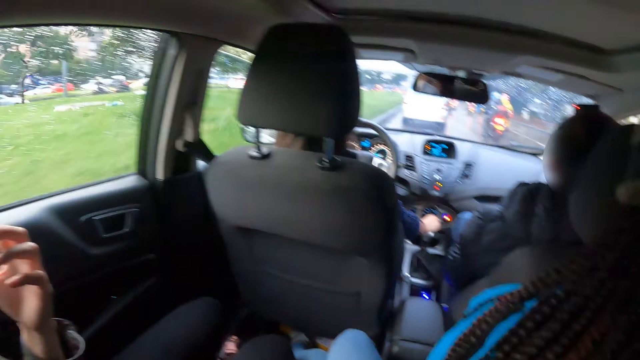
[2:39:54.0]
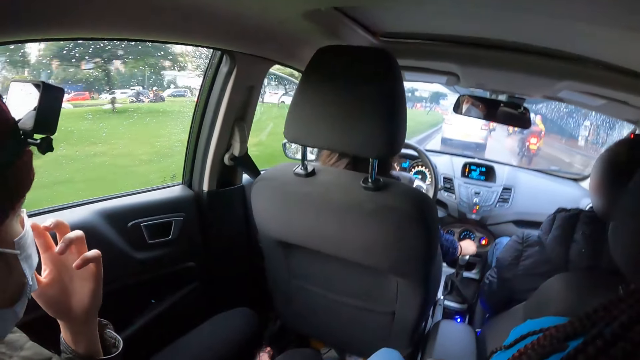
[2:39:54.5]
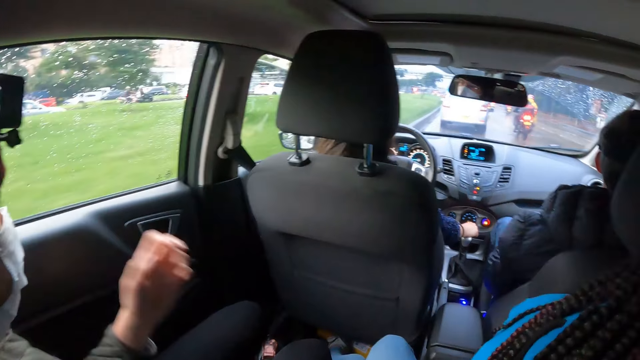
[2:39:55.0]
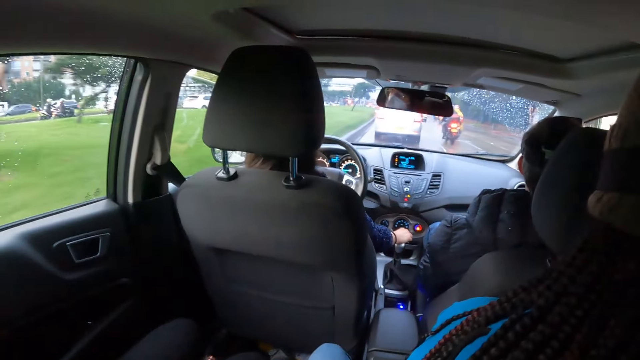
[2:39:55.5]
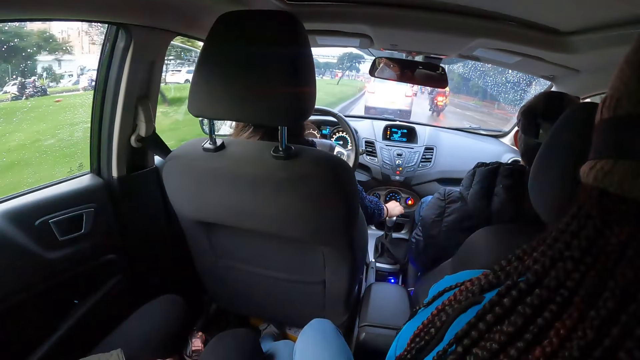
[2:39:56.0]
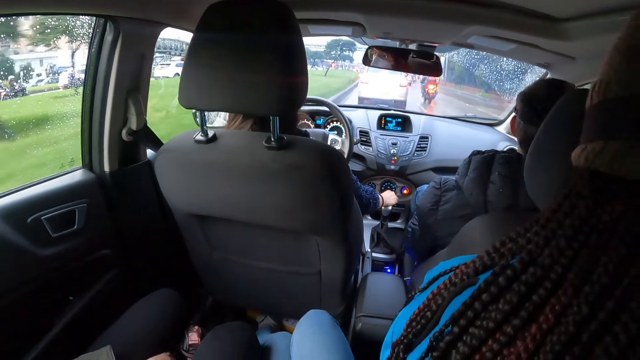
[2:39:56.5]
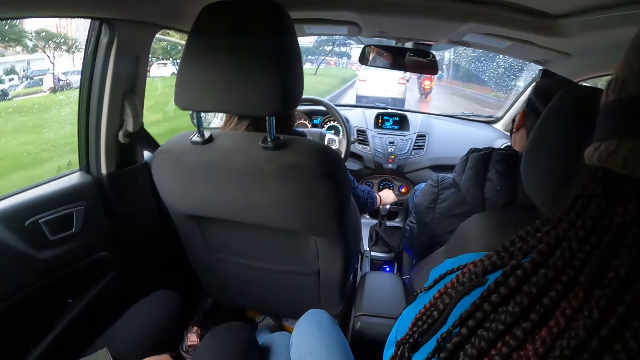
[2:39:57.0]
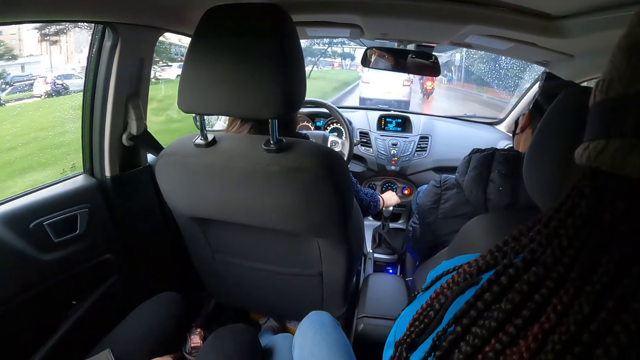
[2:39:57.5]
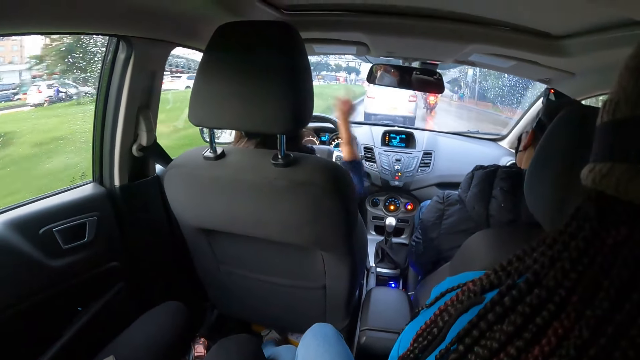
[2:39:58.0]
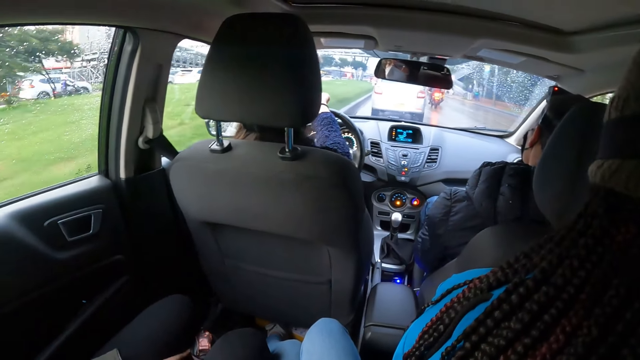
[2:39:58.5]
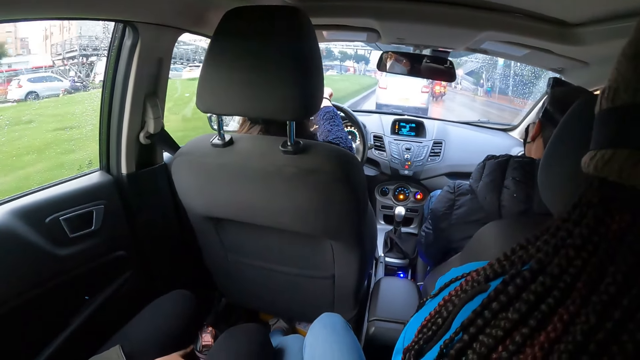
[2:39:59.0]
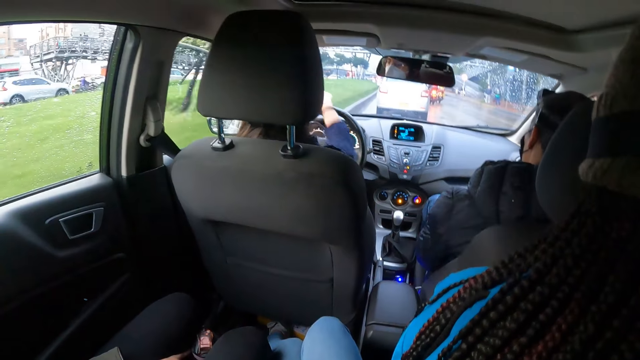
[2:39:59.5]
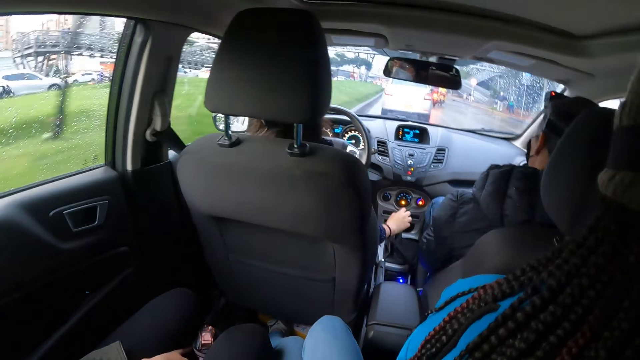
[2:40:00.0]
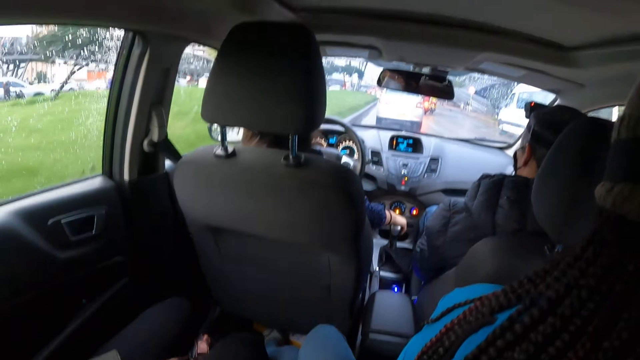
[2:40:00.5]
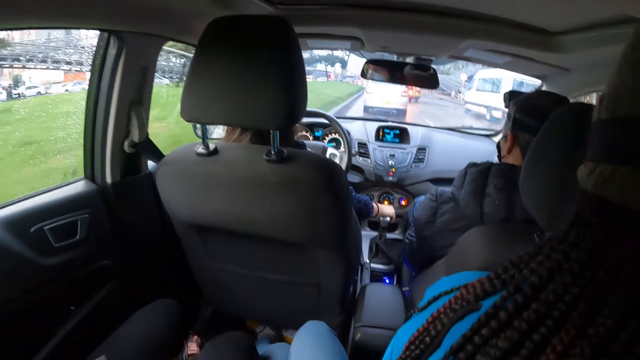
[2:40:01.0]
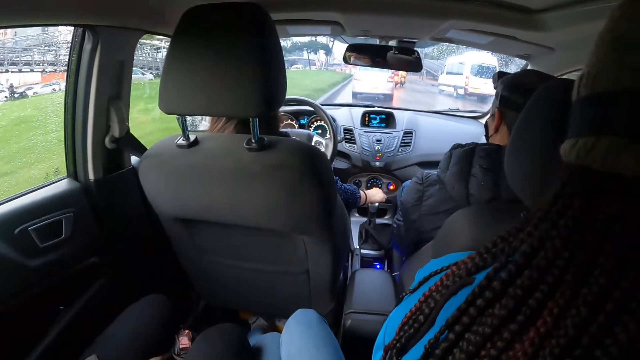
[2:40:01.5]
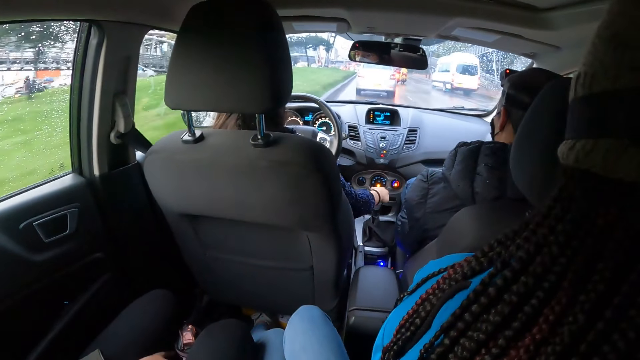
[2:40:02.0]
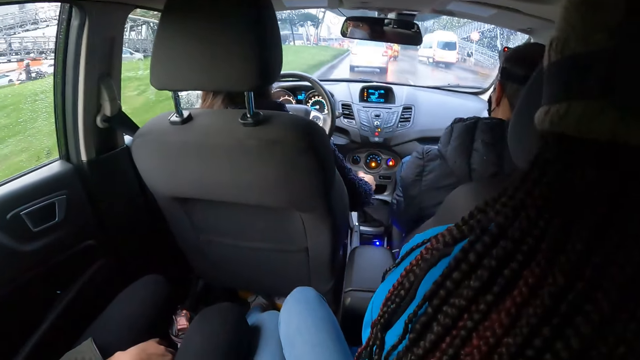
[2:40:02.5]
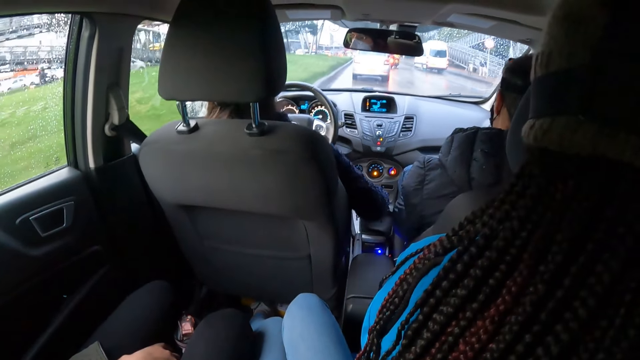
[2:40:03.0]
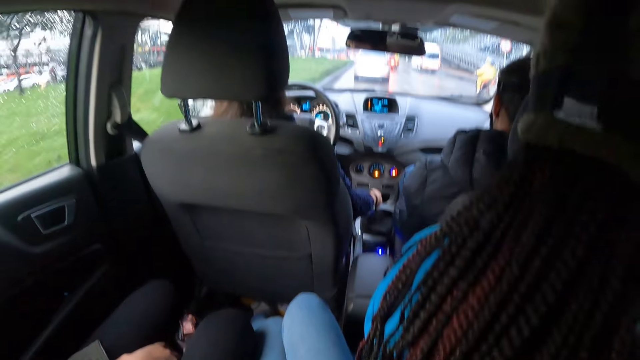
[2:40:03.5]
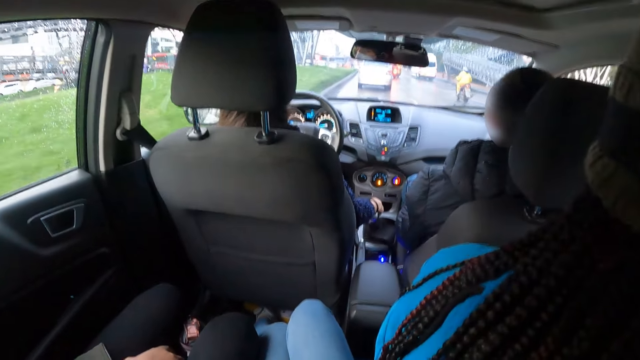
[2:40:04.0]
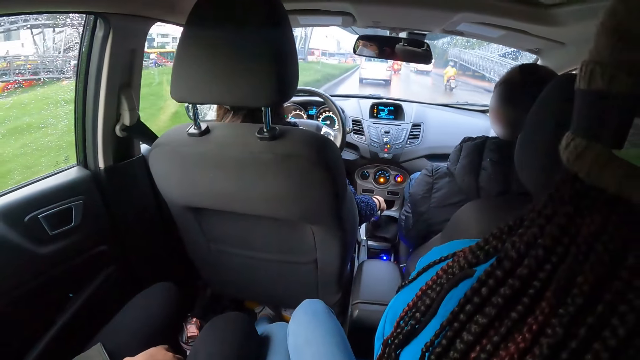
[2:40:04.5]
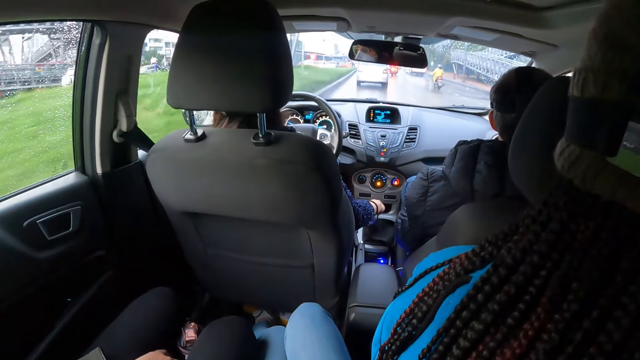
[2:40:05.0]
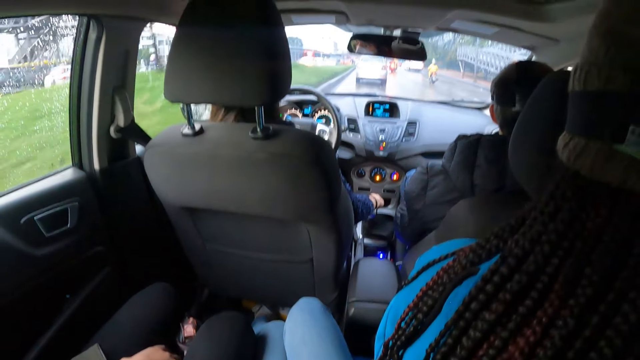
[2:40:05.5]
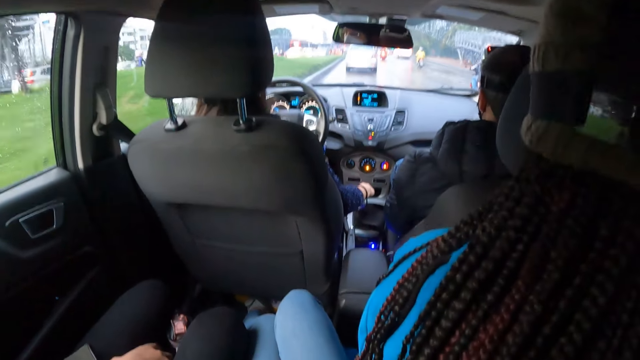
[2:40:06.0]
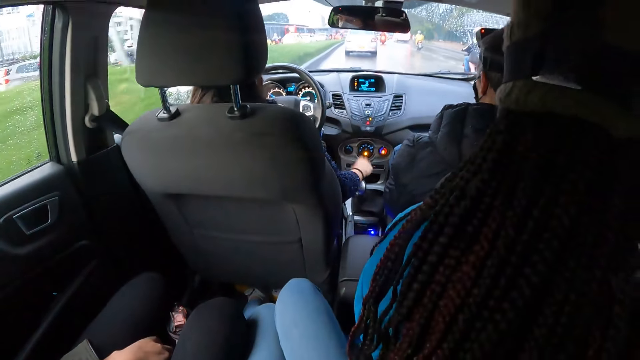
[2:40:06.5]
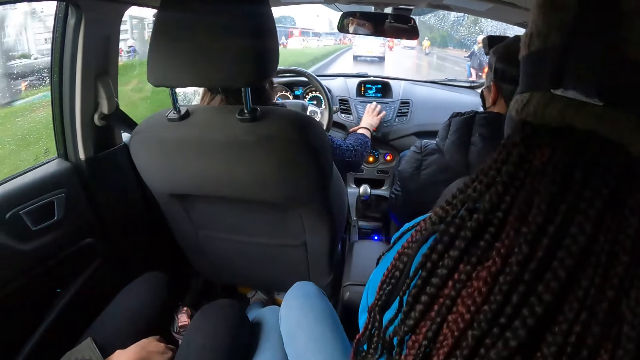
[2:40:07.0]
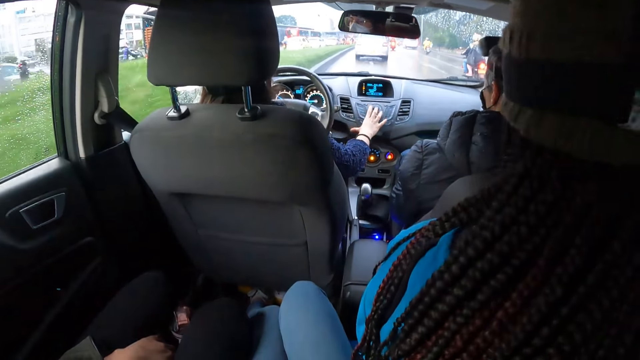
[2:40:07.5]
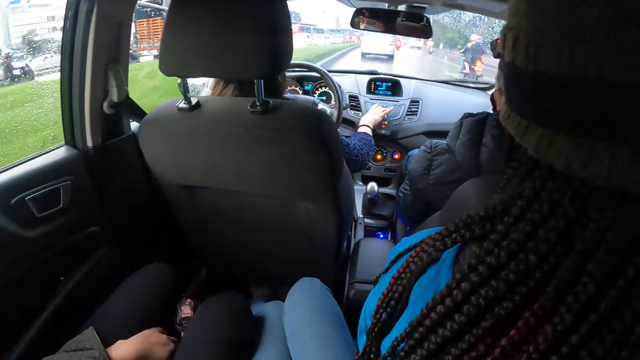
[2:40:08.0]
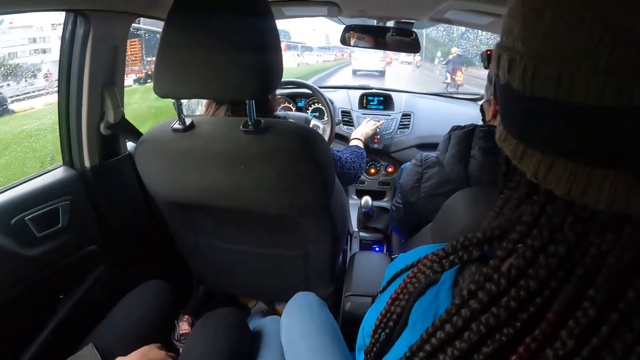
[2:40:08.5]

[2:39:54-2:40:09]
The woman drives the car. She holds the car steering with her right hand. She places her right hand on the car gear. She adjusts the gear of the car with her right hand. She drives the car. She operates the stereo set on the car dashboard with her right hand. She touches the car with the right hand.

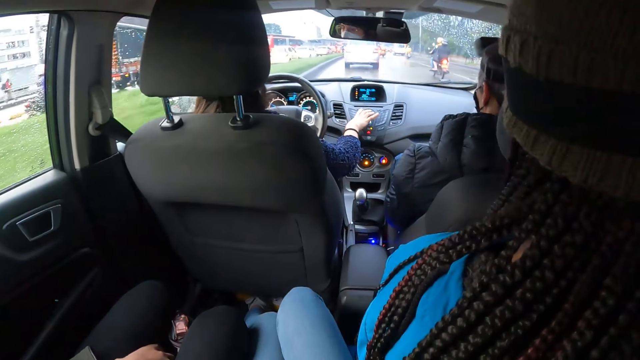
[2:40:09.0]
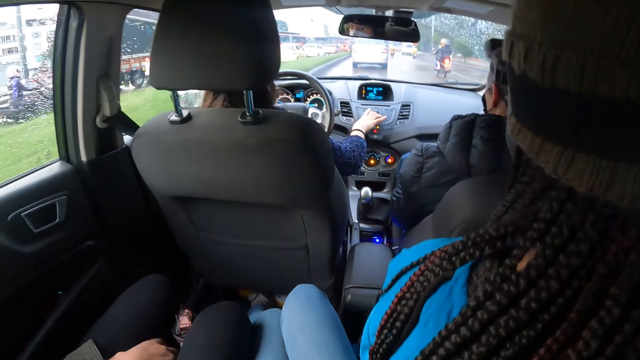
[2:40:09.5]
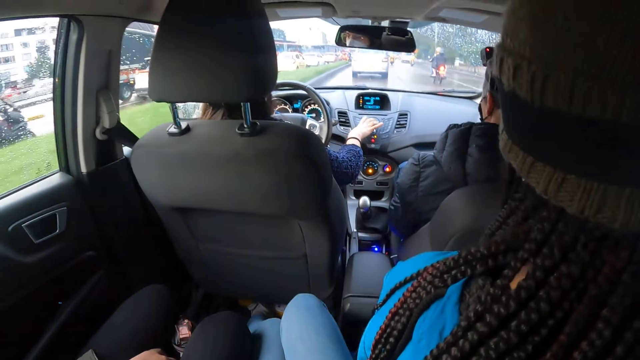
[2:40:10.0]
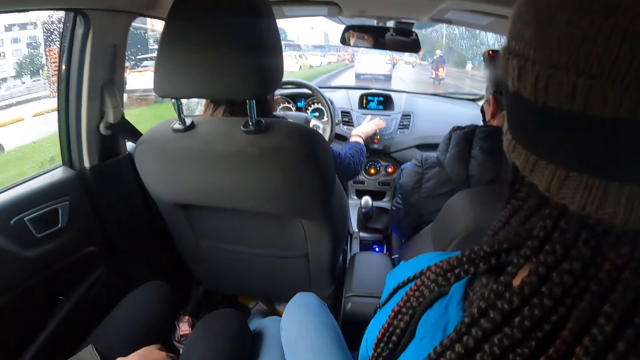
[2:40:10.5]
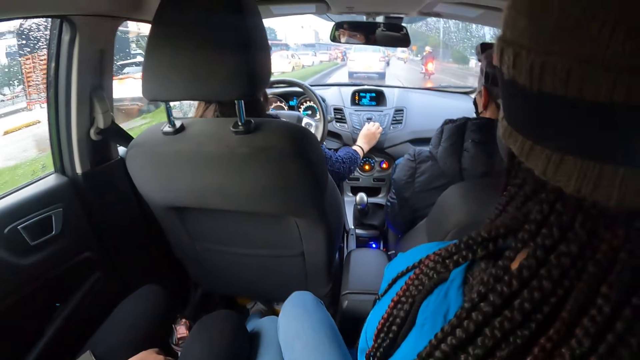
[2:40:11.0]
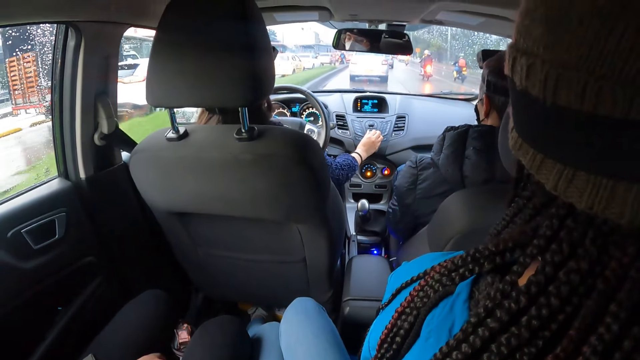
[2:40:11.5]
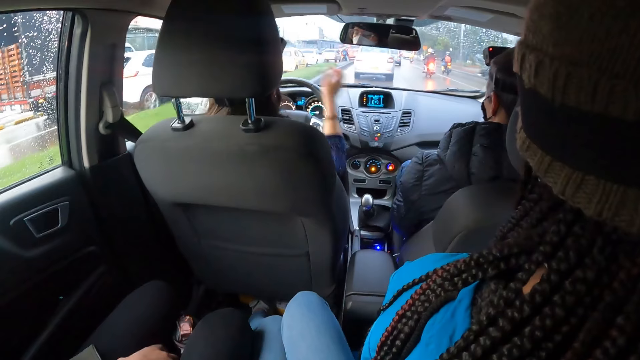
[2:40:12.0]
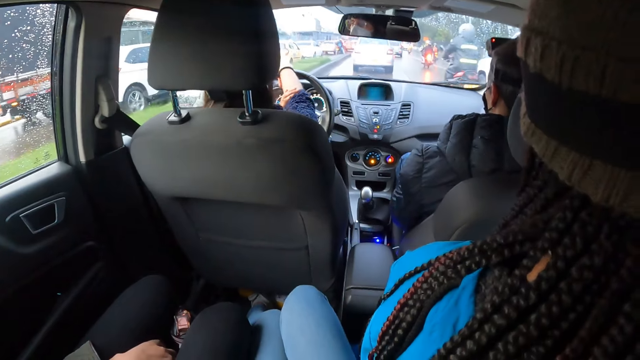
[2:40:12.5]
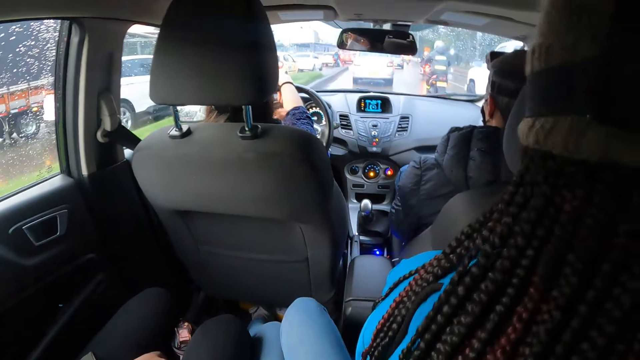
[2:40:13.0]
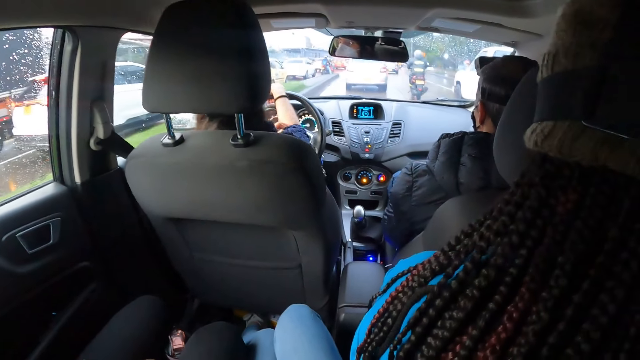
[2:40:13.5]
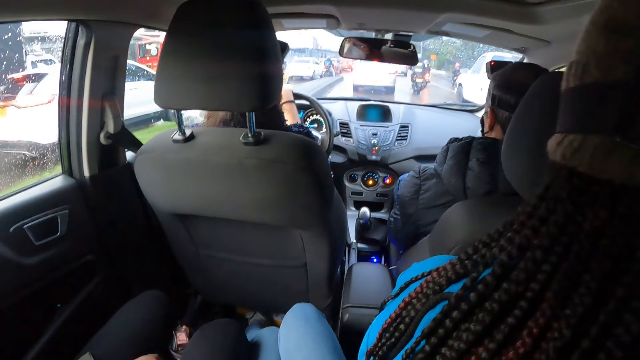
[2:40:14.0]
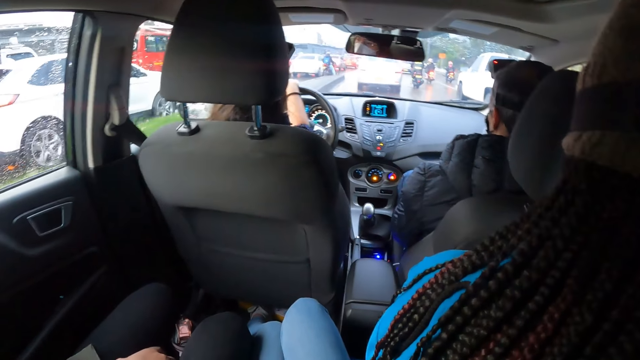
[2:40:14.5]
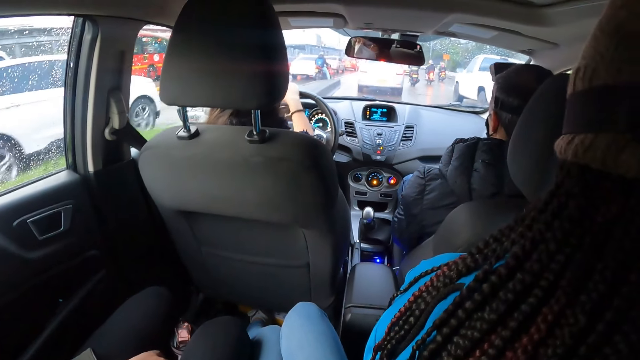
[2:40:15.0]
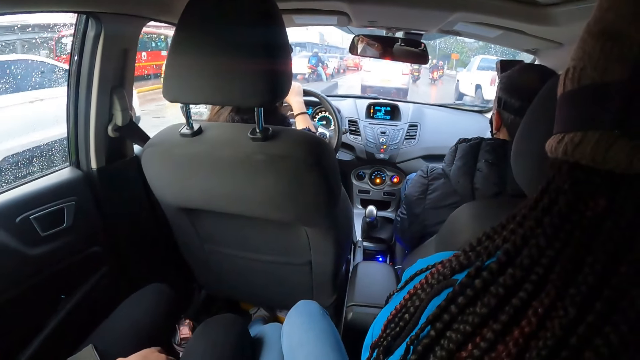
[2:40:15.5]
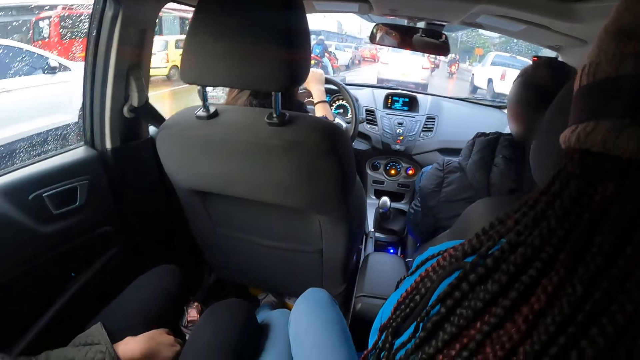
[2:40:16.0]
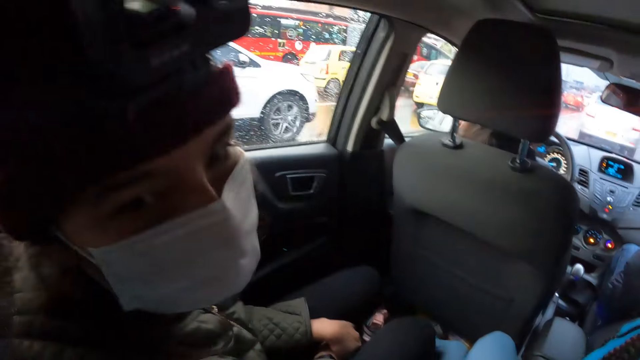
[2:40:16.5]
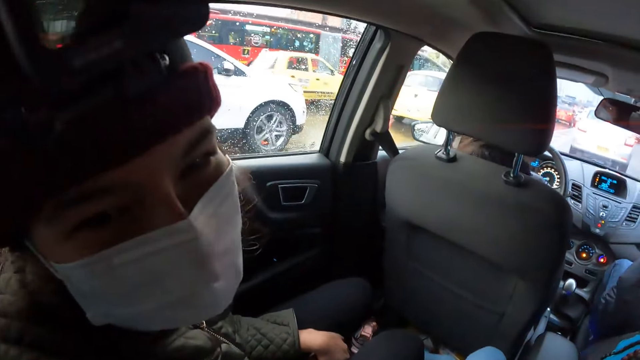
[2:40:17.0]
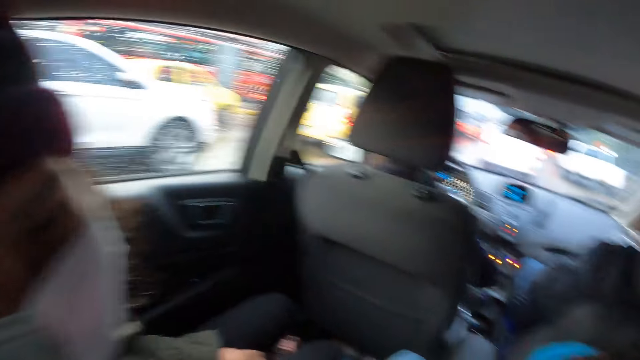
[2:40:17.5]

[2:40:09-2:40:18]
The woman removes the hand from the car. She holds the car steering with her right hand. She pulls the sleeve. She drives the car. The camera wearer interacts with another woman. The other woman looks at the camera wearer.
